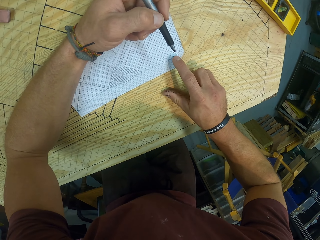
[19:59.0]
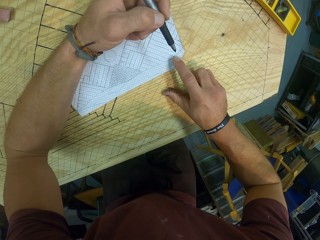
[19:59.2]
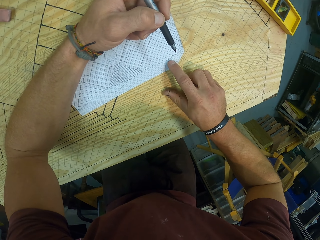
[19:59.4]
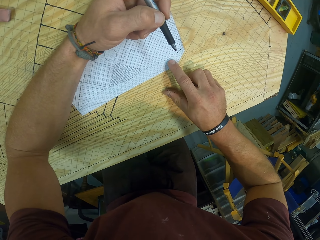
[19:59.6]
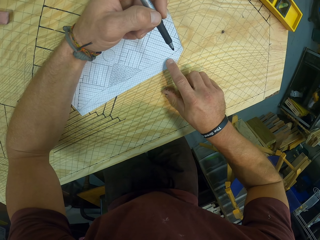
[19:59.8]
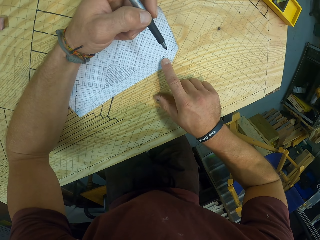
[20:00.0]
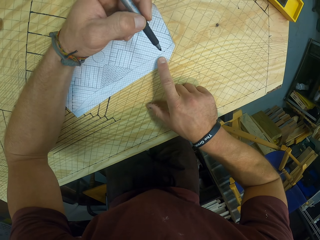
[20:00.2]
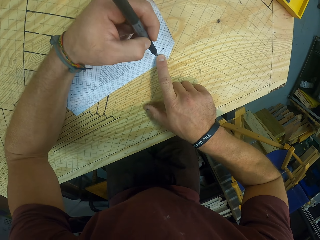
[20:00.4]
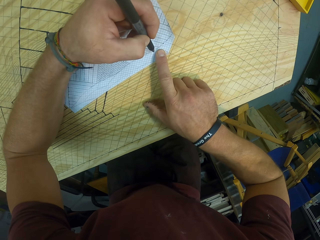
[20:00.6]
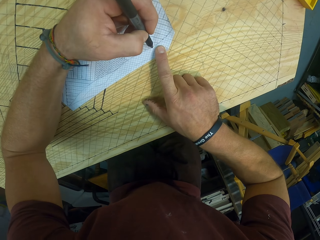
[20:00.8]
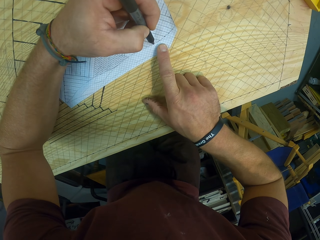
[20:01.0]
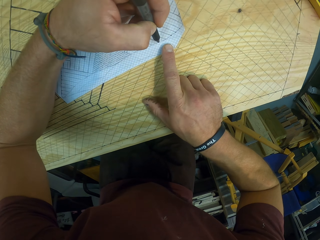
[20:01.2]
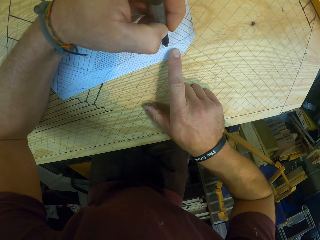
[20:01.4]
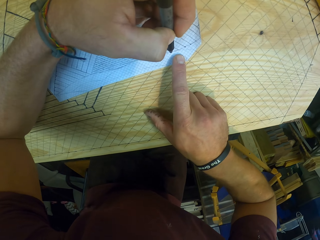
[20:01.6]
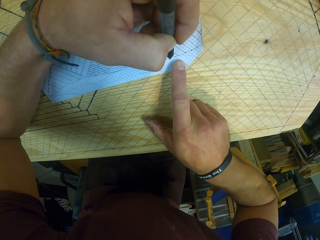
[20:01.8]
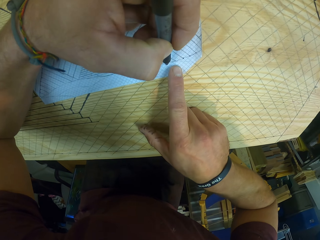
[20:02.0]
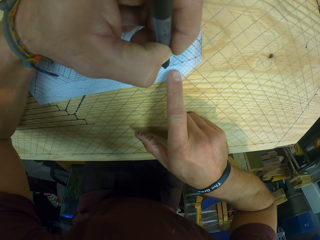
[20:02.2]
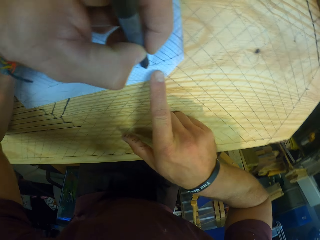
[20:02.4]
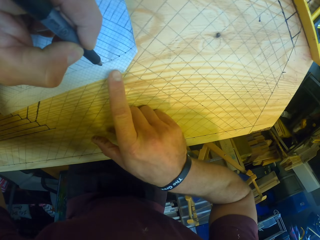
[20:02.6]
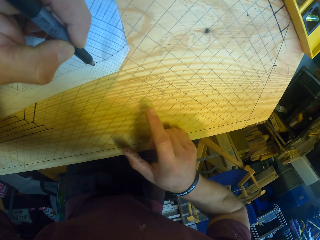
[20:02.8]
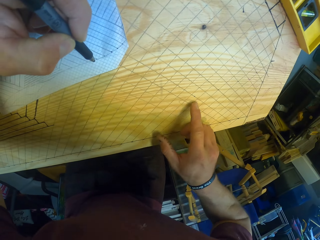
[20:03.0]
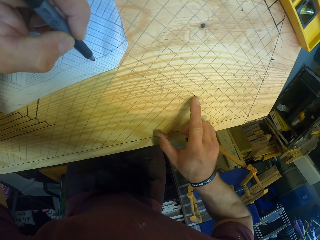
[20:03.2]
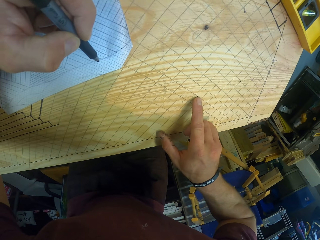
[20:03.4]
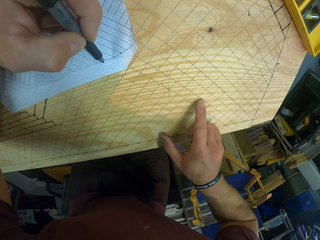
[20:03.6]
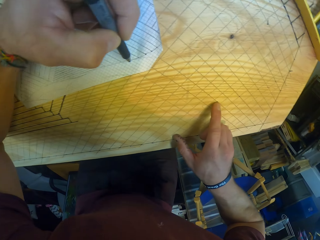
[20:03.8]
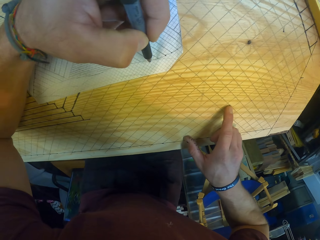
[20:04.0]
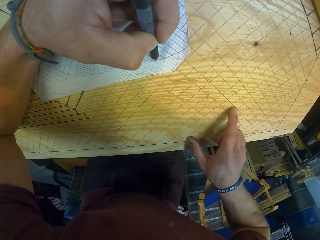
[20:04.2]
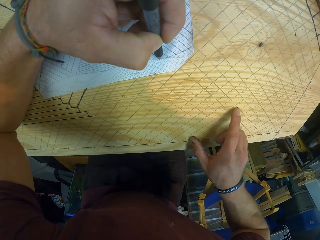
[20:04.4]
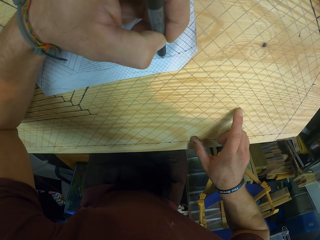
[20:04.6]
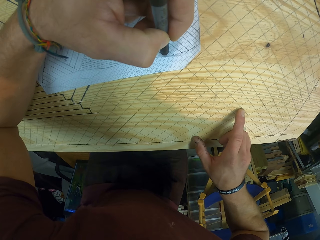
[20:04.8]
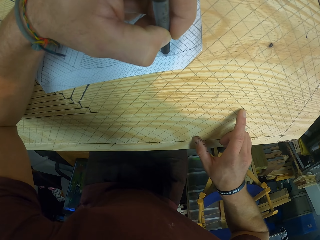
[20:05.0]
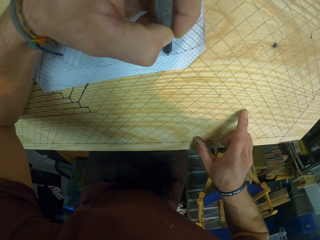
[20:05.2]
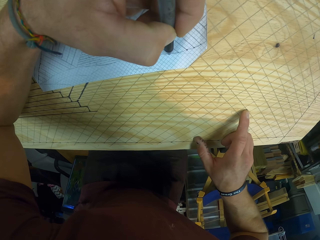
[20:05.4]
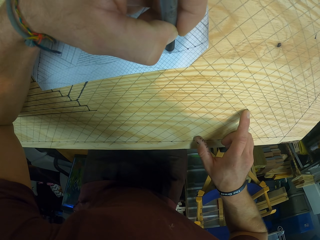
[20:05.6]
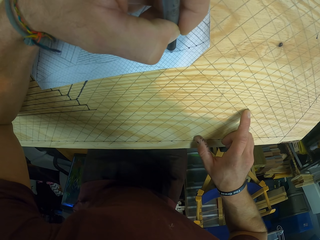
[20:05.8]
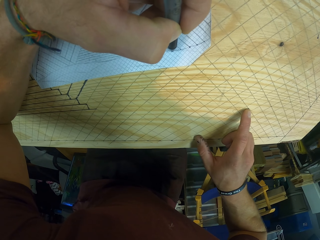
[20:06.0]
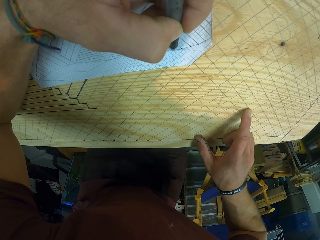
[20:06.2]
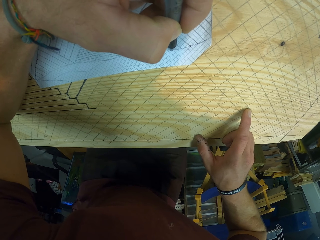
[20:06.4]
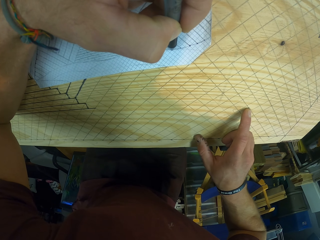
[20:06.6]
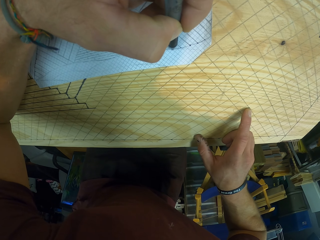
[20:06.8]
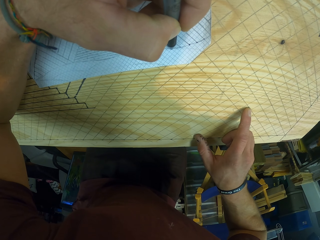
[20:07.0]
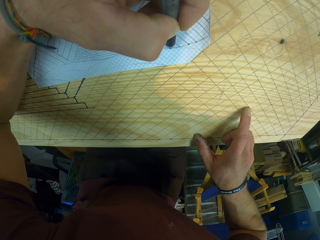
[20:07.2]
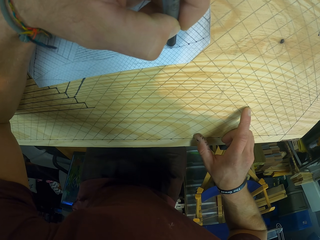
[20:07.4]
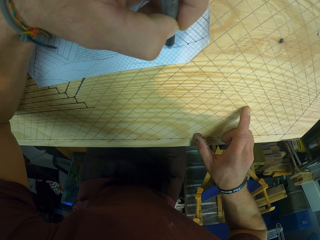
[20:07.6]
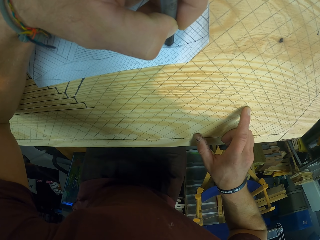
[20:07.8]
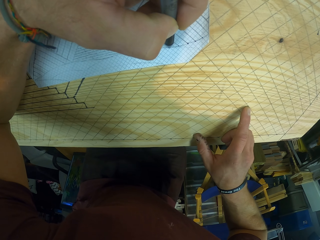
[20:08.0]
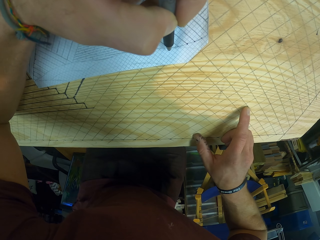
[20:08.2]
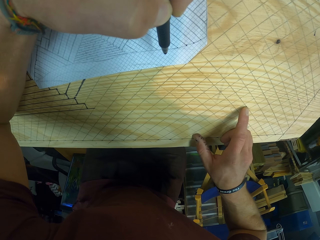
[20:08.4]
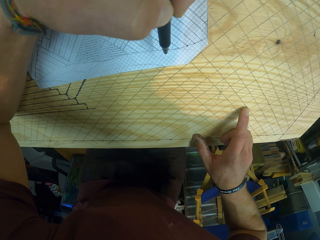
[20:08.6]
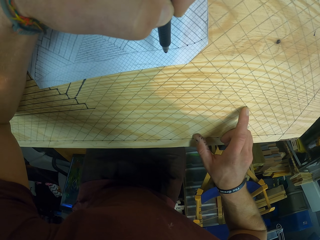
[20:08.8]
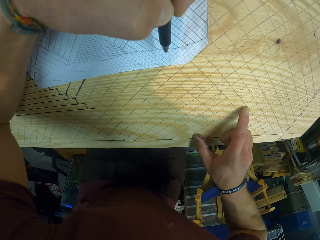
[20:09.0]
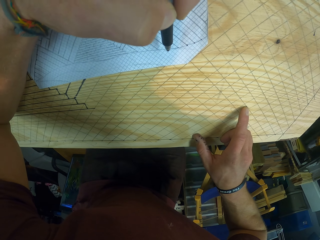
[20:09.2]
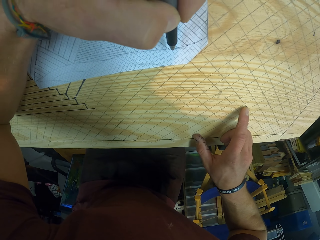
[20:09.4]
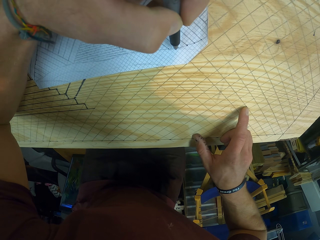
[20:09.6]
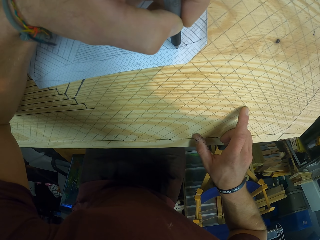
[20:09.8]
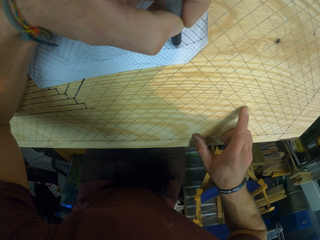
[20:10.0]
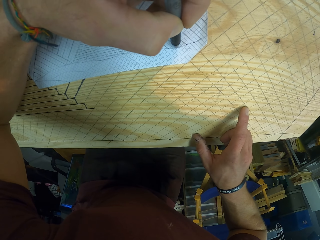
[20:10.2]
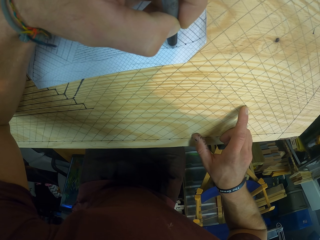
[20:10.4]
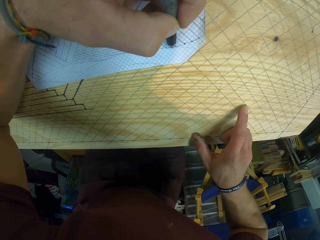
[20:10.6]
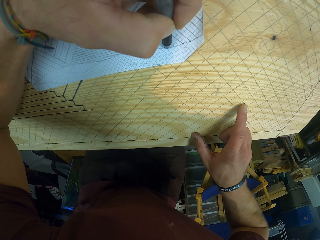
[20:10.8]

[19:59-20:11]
The camera wearer taps the paper on the drafting board with his right hand. He taps the drafting board with his right hand. He points on the table. He makes a mark on the paper on the drafting board with the pen in his left hand.

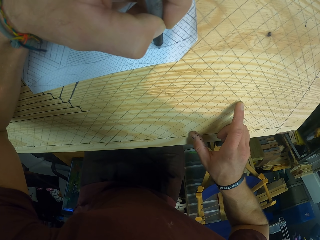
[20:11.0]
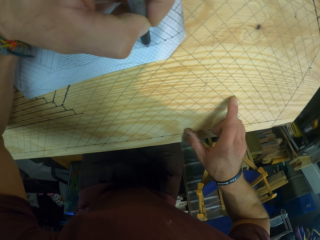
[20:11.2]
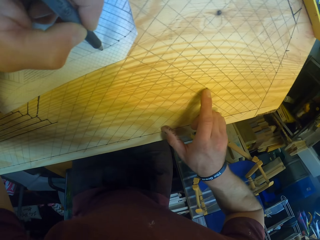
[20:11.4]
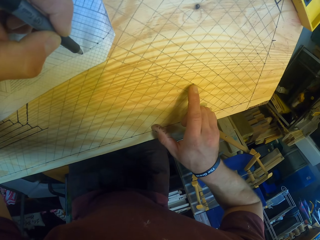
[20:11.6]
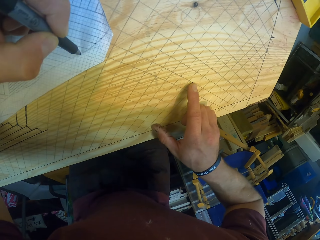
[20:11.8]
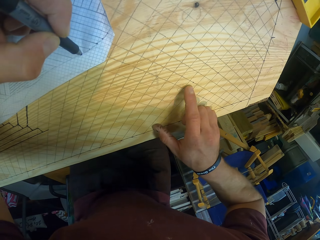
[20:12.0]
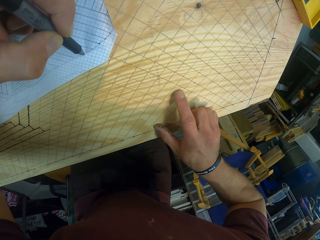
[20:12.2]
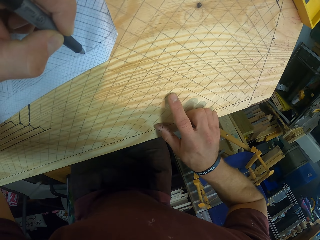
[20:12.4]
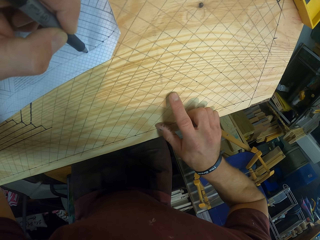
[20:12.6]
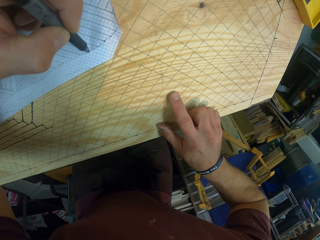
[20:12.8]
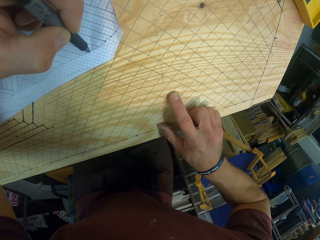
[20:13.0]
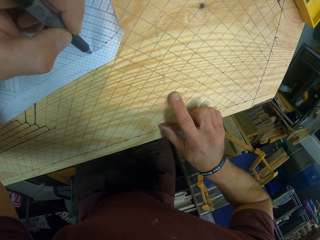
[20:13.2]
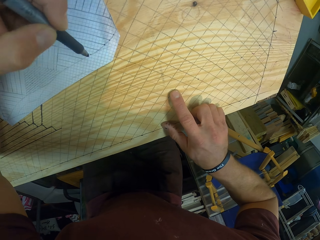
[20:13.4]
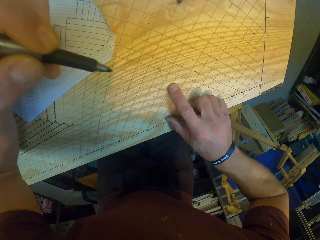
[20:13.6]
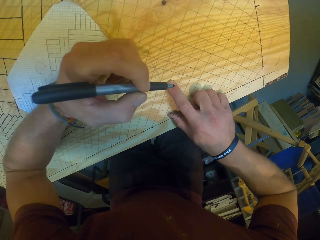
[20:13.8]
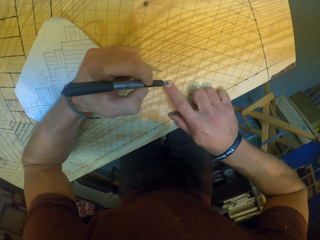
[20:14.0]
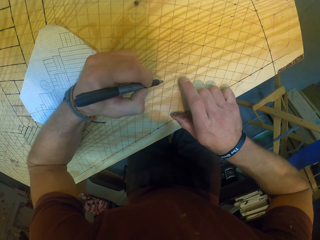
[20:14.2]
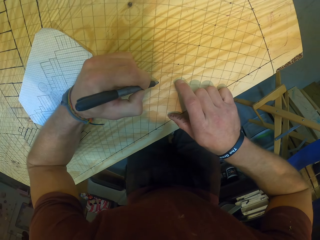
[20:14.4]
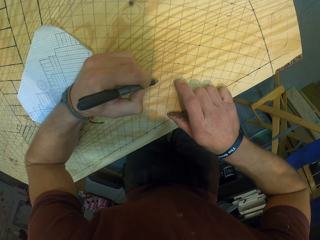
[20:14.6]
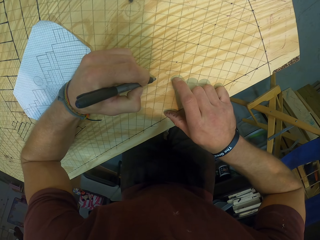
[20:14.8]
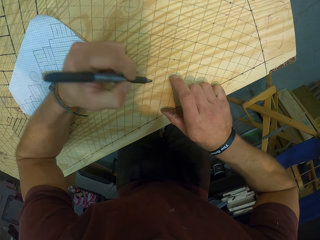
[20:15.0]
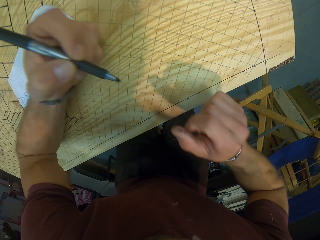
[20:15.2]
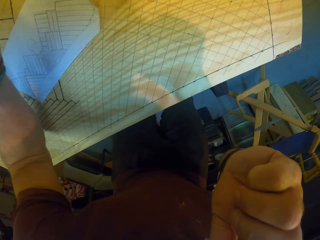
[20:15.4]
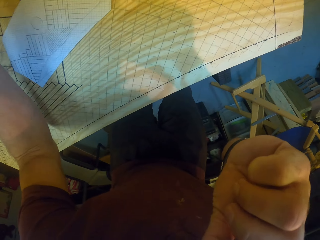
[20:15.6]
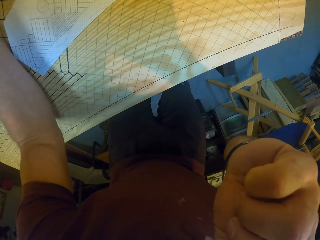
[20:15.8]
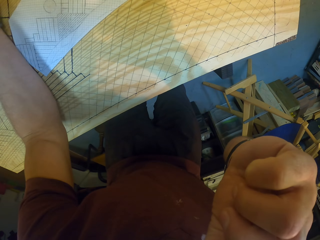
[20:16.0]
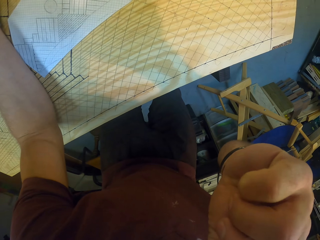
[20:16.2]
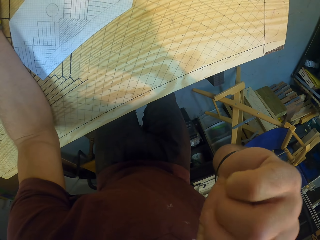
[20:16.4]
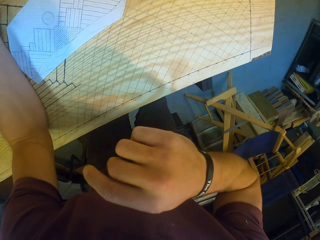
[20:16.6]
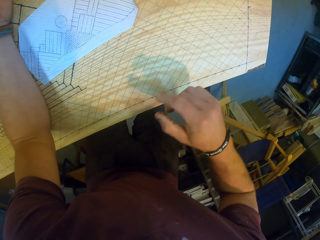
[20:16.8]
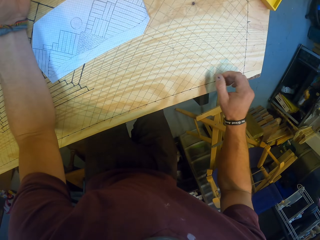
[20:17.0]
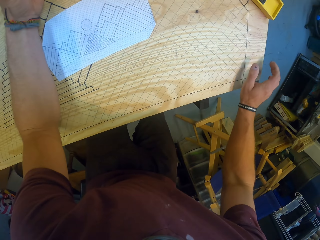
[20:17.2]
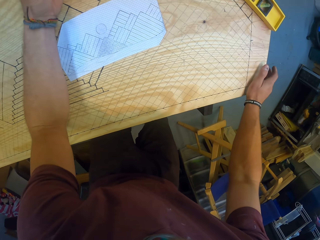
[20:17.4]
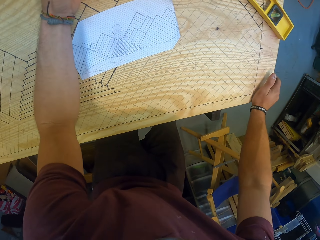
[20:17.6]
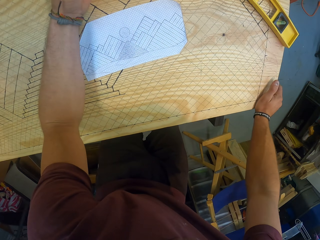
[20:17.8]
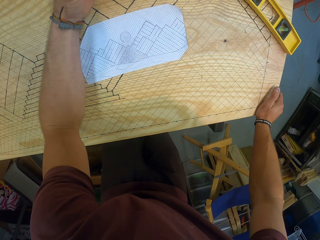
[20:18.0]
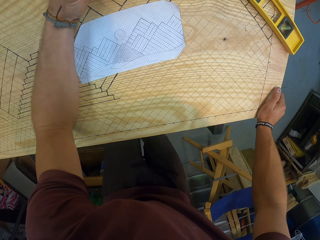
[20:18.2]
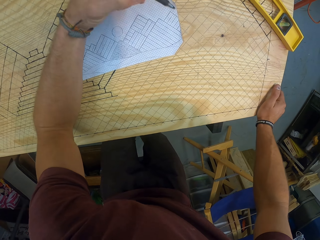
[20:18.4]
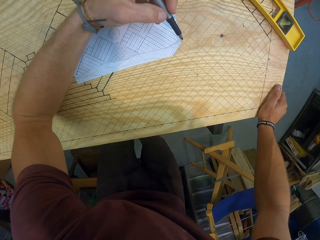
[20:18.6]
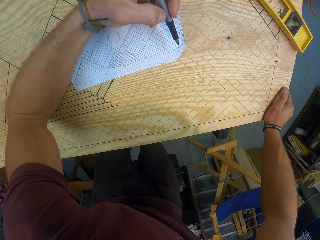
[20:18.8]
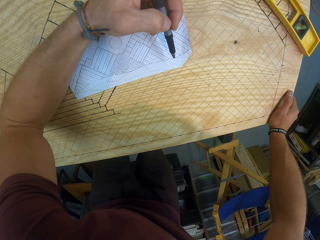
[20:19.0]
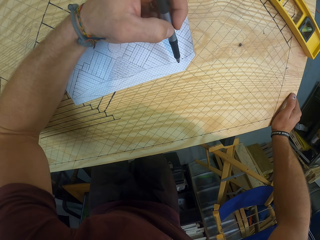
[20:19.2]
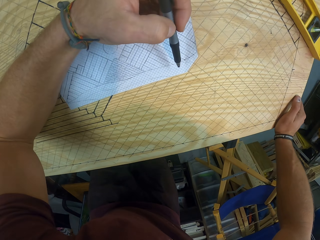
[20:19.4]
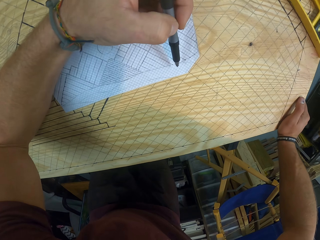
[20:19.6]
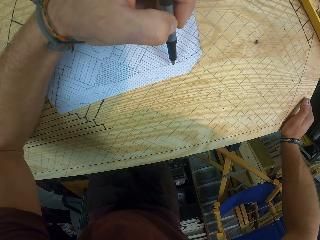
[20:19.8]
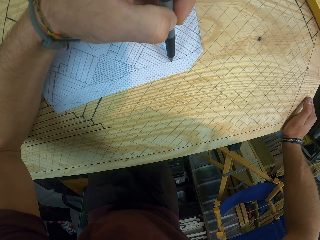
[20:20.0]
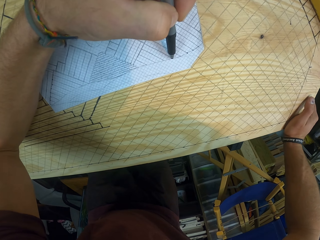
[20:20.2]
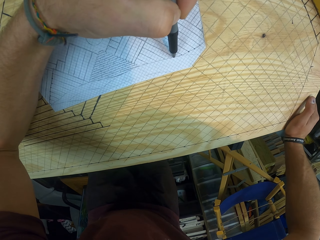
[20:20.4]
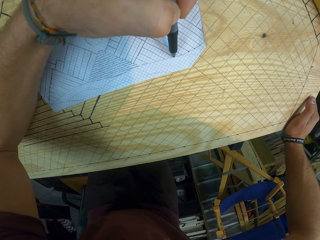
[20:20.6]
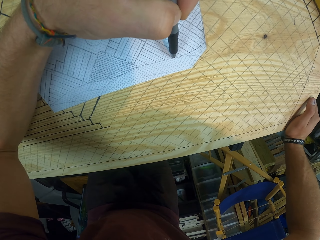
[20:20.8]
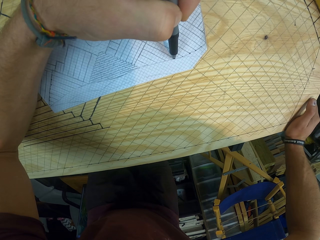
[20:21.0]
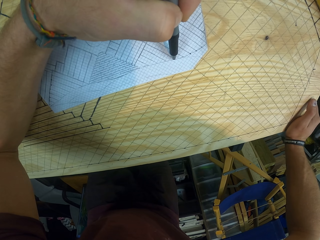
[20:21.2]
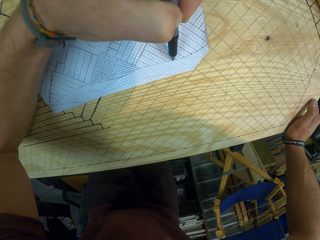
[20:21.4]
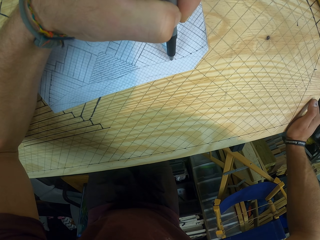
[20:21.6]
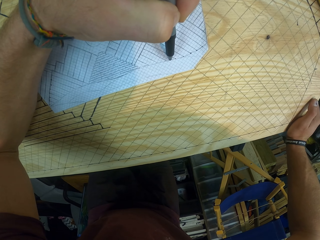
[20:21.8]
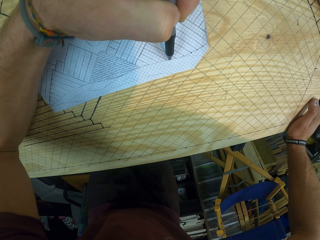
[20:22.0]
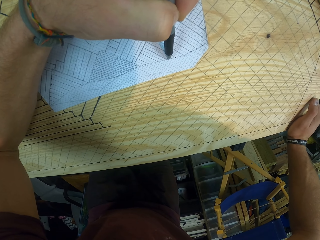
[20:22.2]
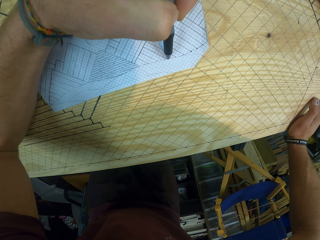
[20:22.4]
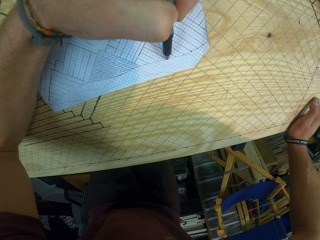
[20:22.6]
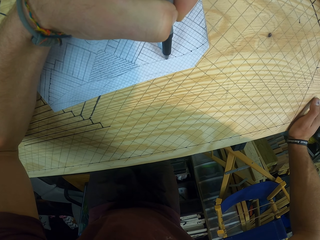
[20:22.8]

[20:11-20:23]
The camera wearer taps the drafting board with his right hand. He makes a mark on the drafting board with the pen in his left hand. He touches his face with his right hand. He places his right hand on the drafting board. He writes on the paper.
